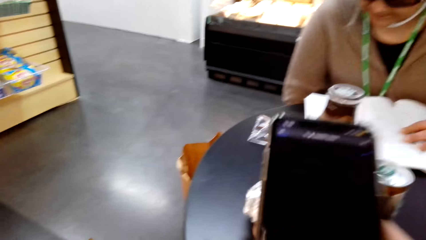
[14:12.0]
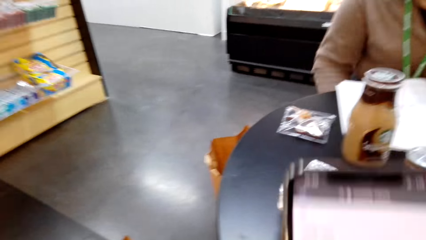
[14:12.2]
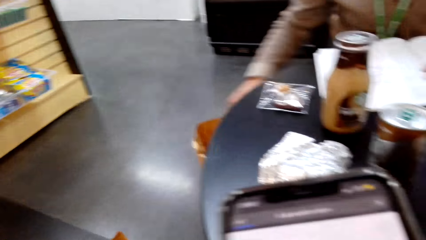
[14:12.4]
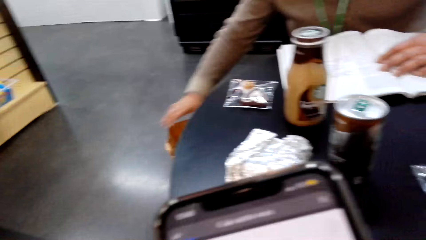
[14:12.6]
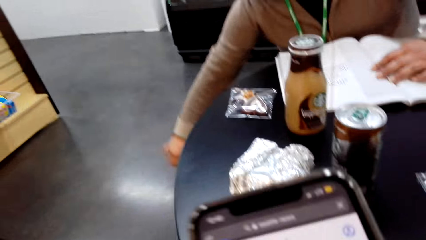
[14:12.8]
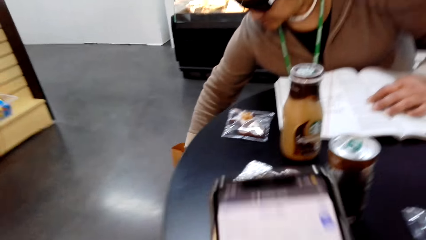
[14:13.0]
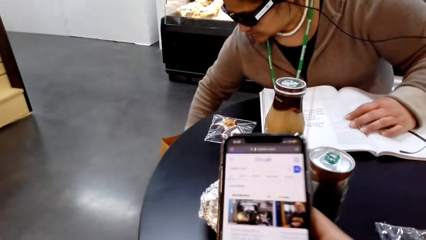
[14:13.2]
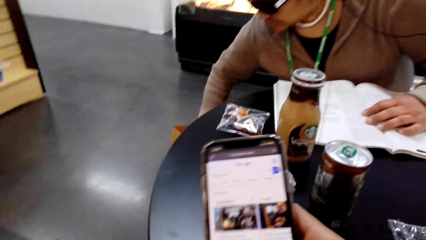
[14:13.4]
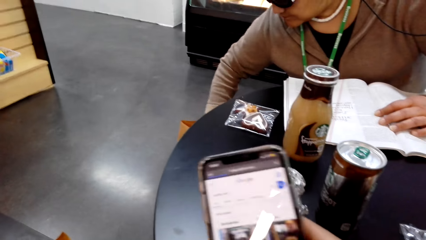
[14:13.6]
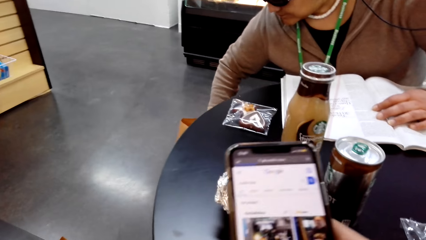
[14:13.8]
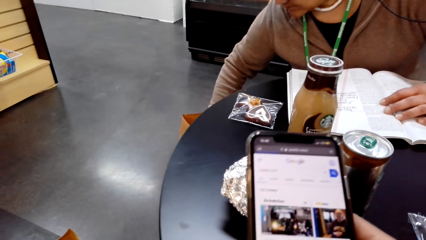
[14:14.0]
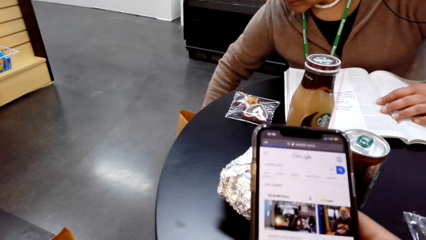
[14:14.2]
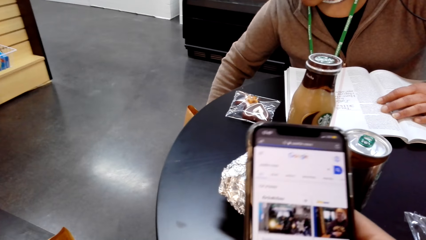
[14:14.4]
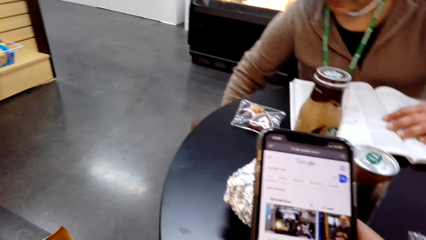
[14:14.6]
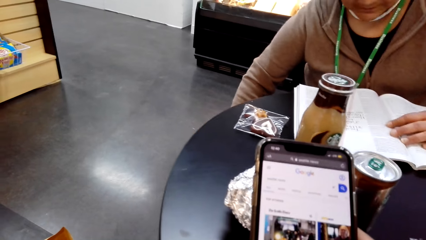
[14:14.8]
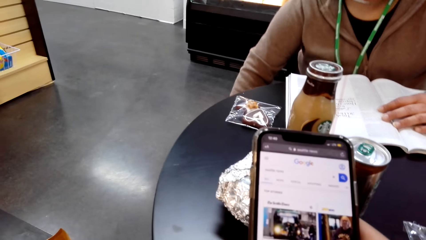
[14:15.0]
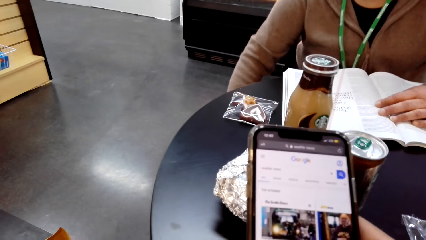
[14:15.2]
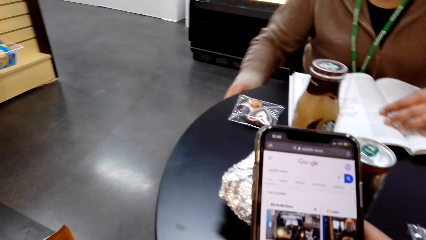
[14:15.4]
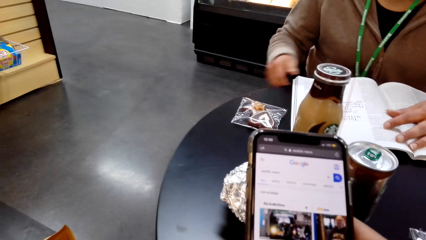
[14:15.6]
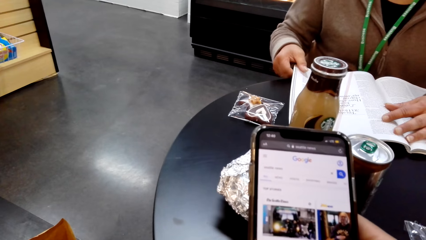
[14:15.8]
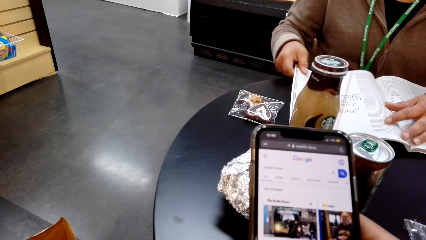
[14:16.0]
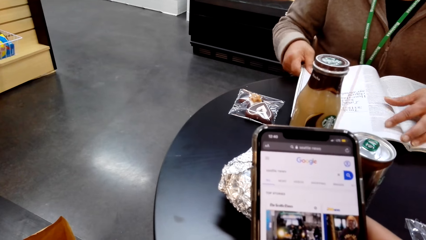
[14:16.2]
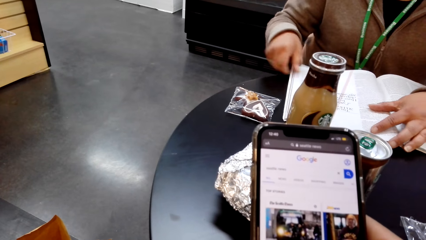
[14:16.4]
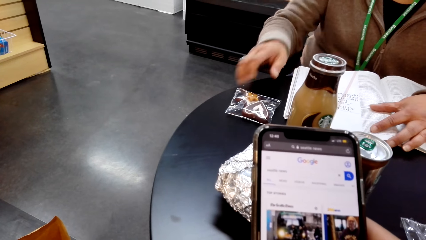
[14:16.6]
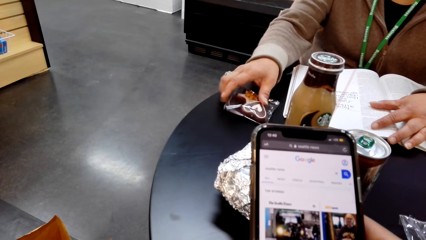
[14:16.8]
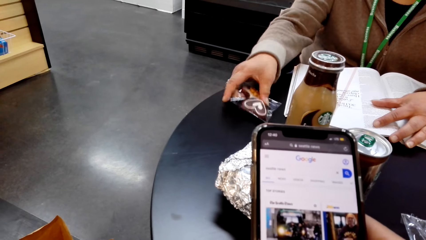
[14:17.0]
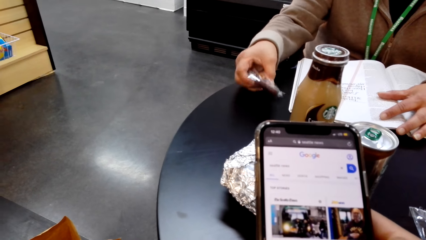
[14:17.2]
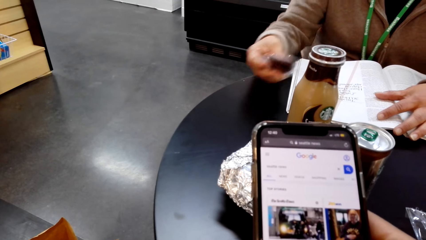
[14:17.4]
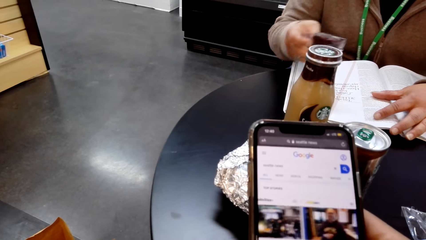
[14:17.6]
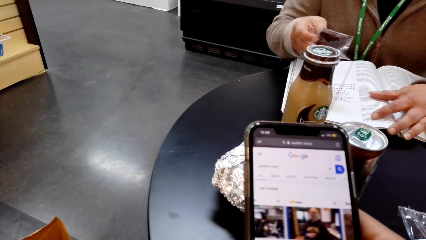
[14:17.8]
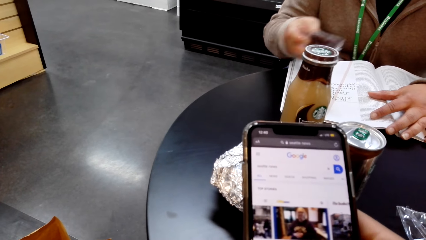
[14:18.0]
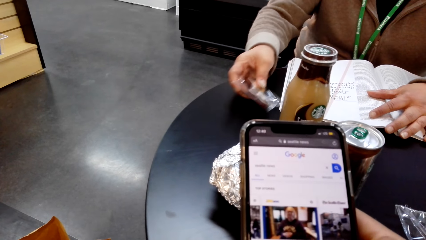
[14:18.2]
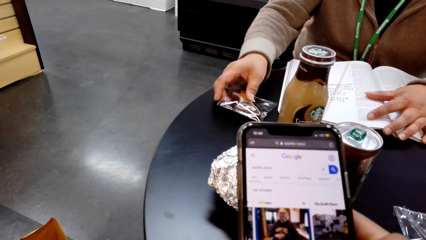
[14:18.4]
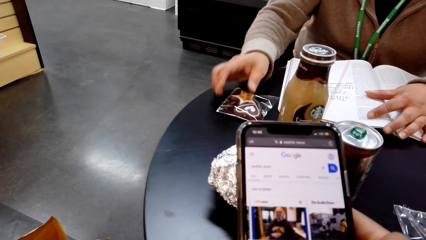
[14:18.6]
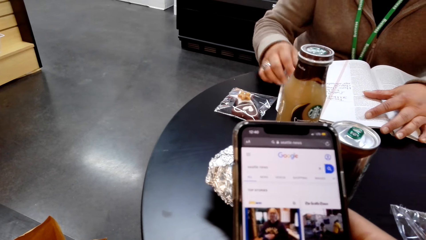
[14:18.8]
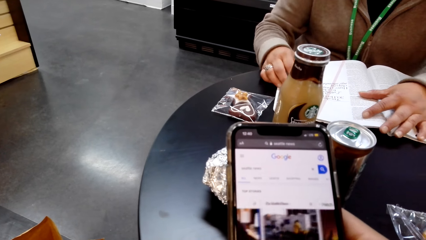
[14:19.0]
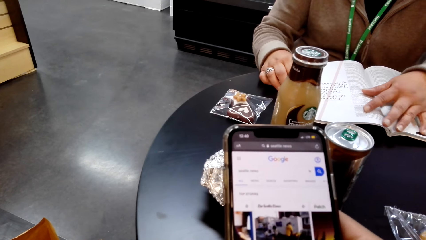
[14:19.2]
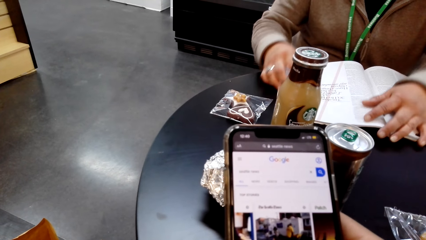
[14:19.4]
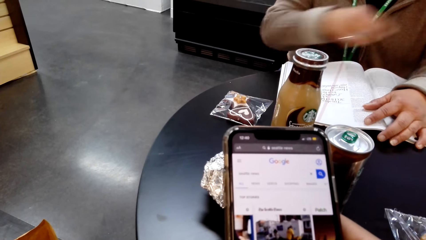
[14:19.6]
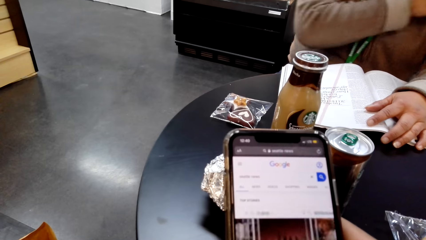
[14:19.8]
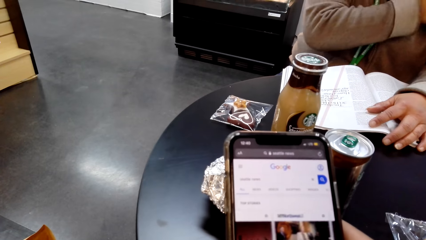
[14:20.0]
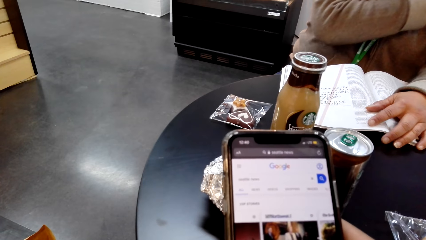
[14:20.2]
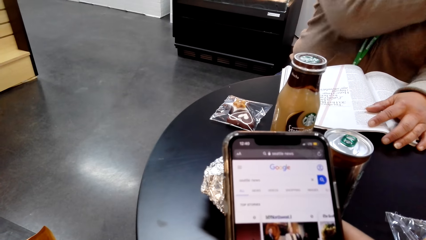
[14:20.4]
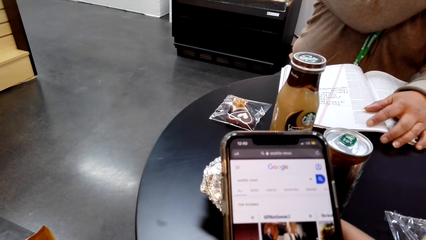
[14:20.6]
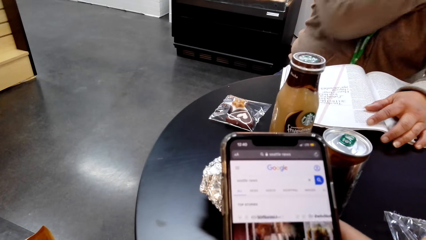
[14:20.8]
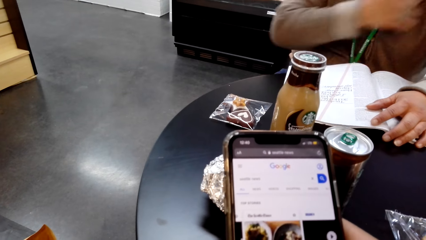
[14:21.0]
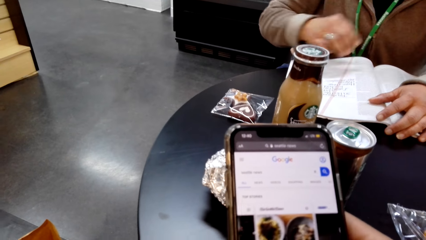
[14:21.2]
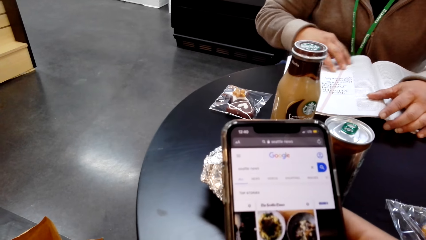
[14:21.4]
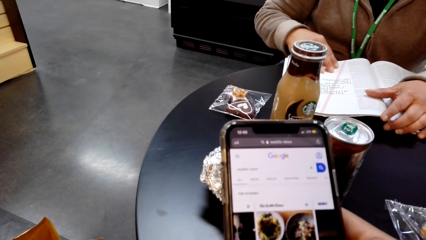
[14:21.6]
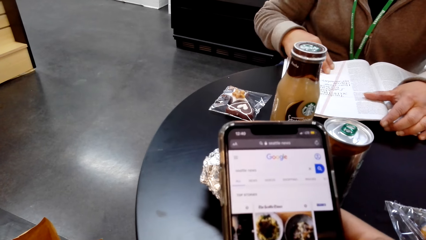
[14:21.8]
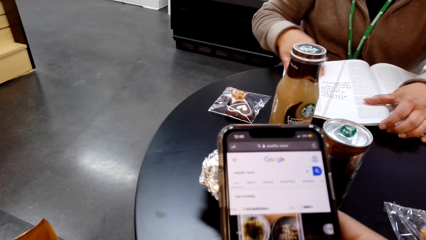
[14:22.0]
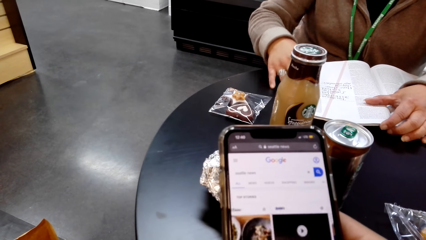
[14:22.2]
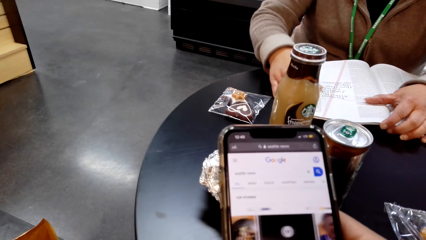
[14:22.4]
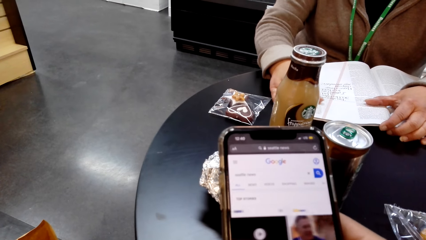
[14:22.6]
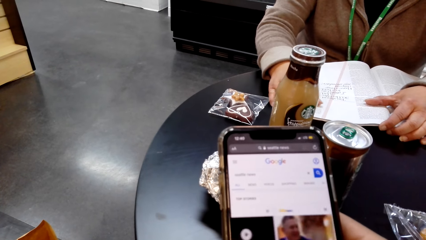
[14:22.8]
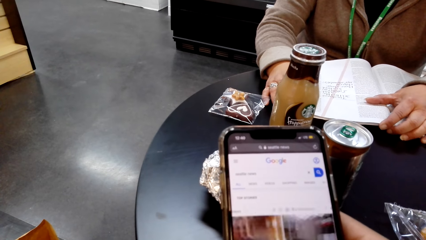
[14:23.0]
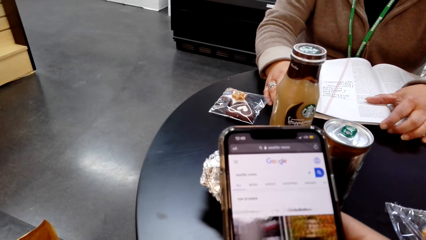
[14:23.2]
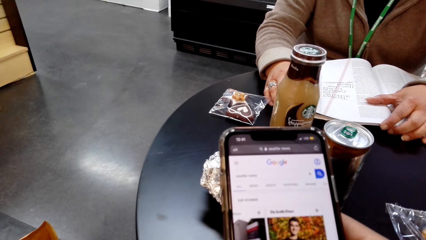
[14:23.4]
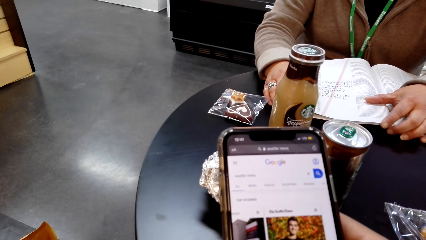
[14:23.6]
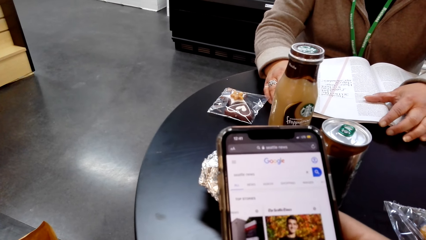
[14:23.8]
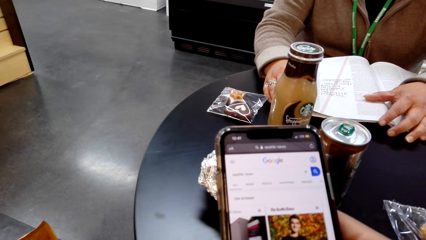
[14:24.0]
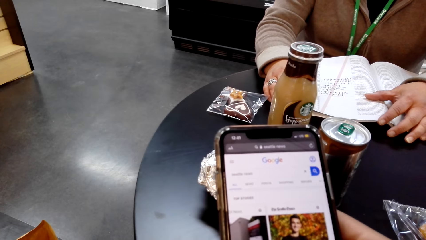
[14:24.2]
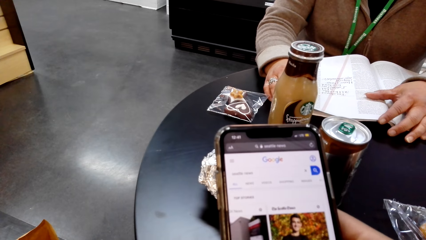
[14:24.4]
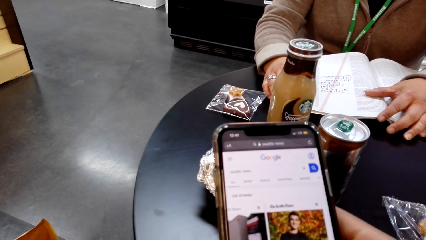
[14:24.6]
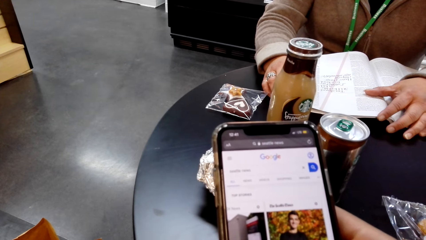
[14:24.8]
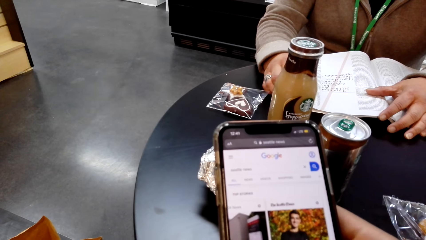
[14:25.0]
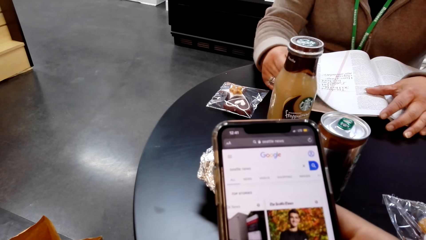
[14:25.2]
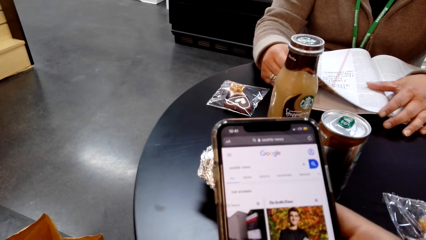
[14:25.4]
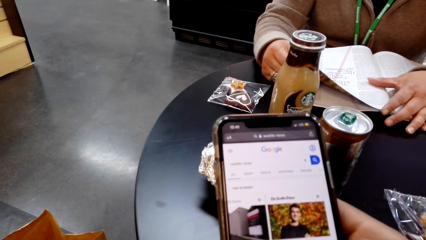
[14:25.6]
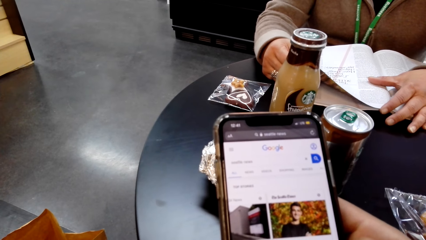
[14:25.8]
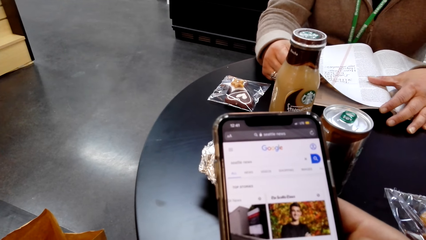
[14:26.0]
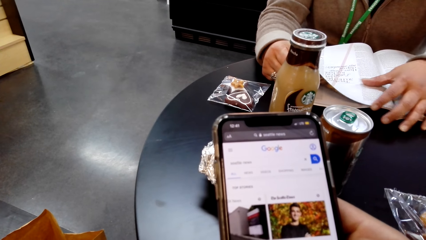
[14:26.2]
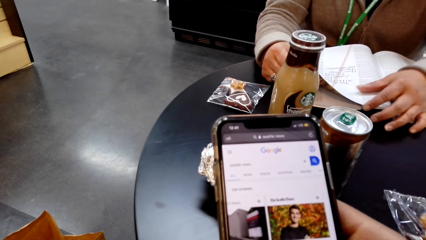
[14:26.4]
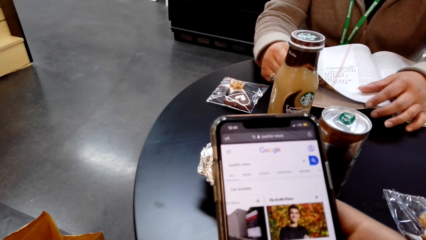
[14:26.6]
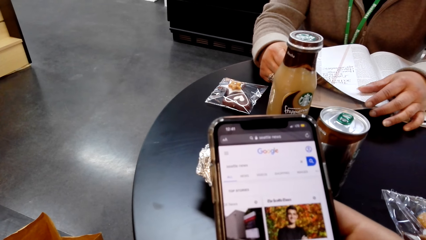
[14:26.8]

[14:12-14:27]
A lady moves a shopping bag. The lady touches the paper. The lady picks up a packet of something. The lady puts down the packet of something. The lady reads the magazine.
